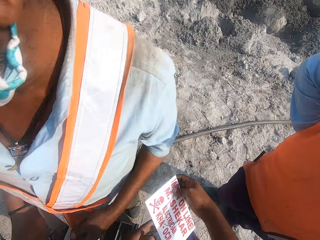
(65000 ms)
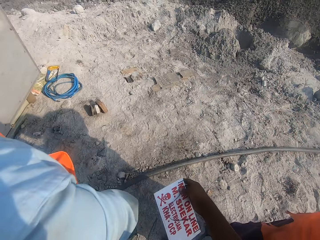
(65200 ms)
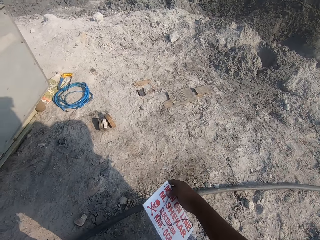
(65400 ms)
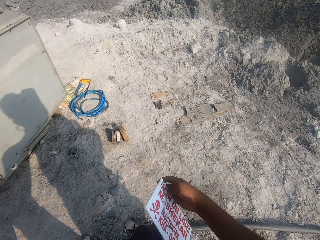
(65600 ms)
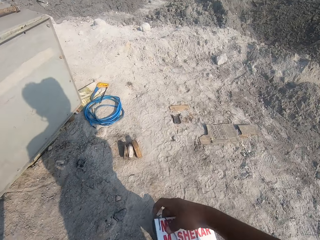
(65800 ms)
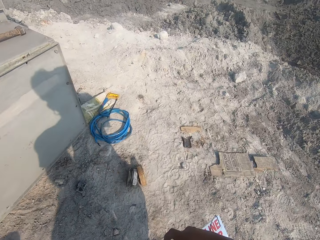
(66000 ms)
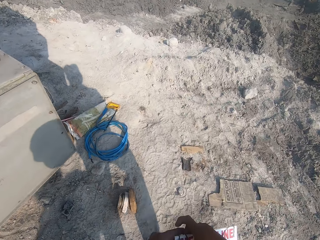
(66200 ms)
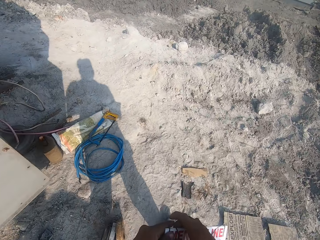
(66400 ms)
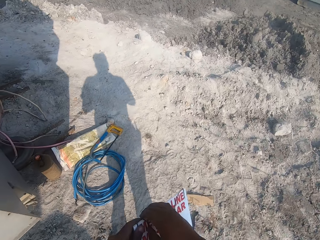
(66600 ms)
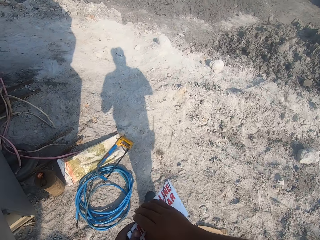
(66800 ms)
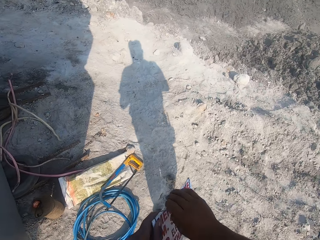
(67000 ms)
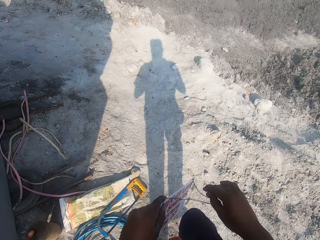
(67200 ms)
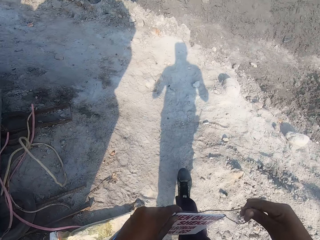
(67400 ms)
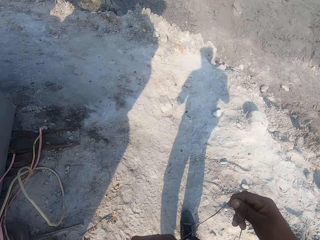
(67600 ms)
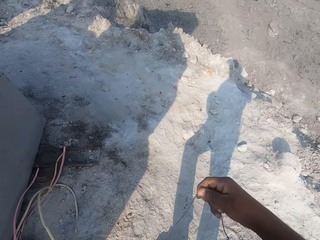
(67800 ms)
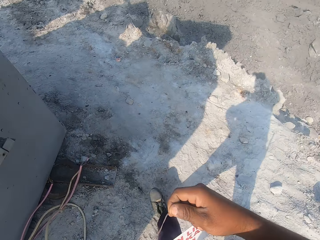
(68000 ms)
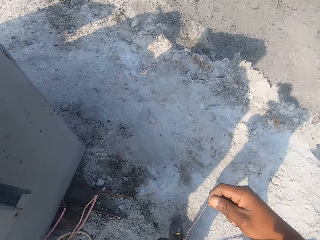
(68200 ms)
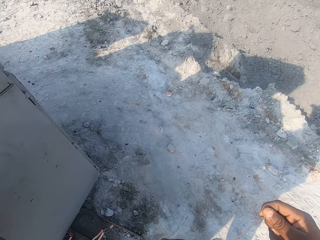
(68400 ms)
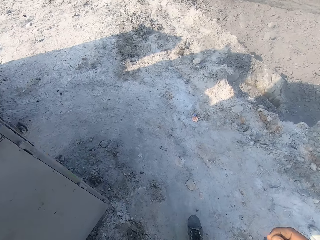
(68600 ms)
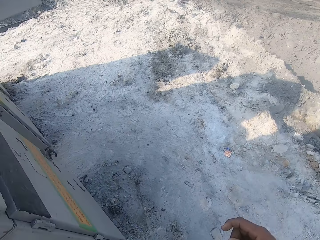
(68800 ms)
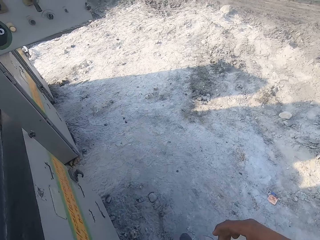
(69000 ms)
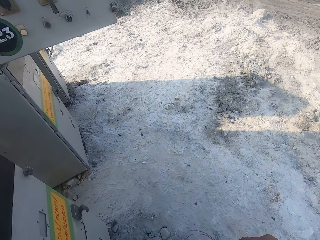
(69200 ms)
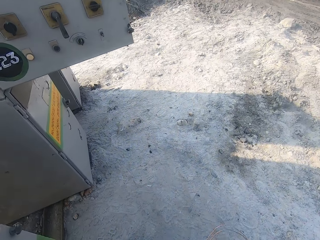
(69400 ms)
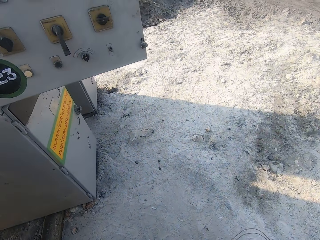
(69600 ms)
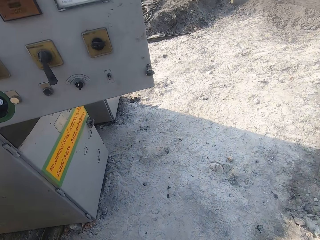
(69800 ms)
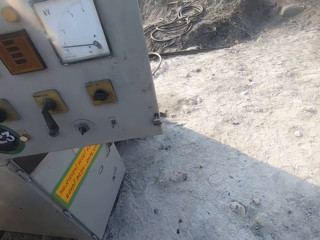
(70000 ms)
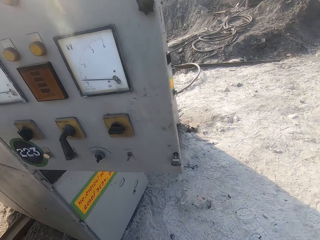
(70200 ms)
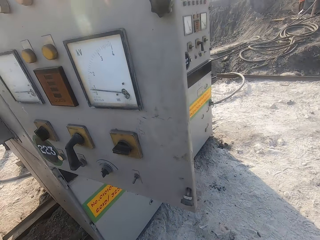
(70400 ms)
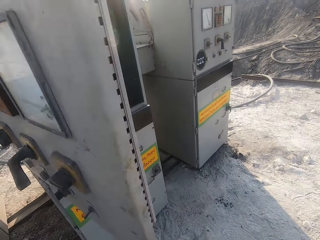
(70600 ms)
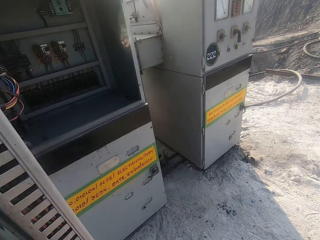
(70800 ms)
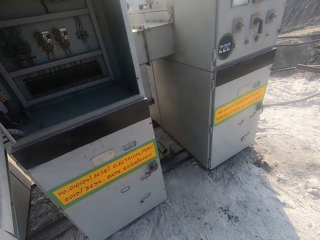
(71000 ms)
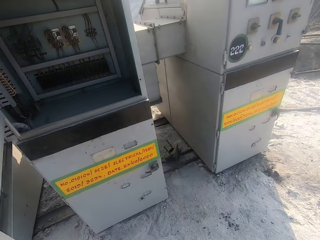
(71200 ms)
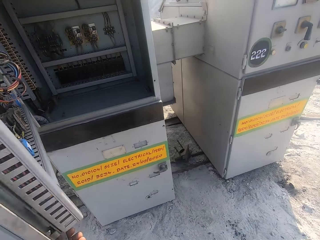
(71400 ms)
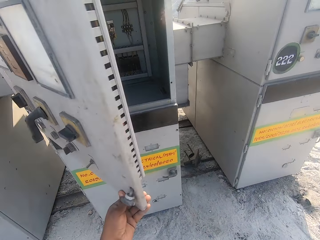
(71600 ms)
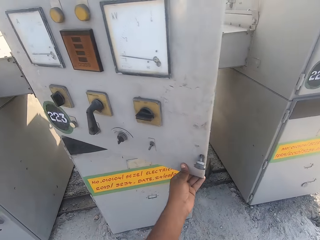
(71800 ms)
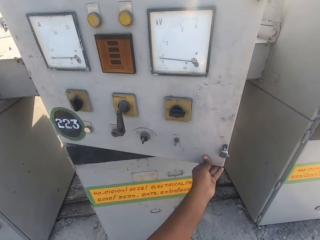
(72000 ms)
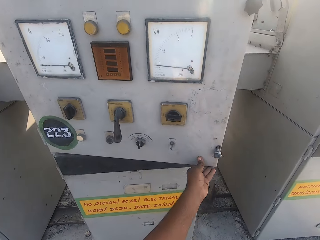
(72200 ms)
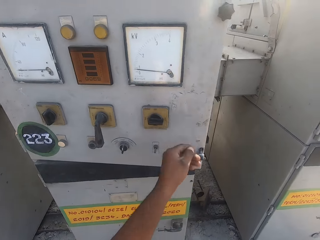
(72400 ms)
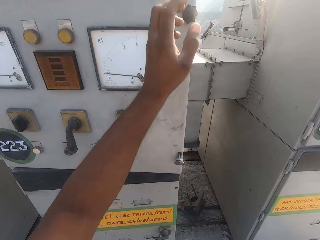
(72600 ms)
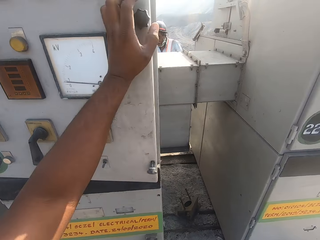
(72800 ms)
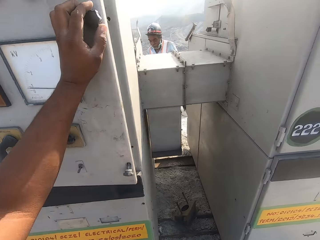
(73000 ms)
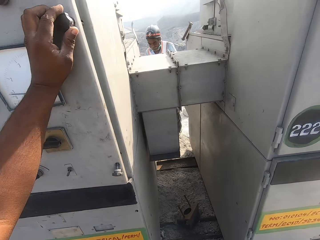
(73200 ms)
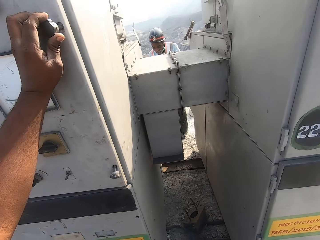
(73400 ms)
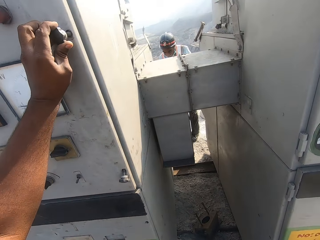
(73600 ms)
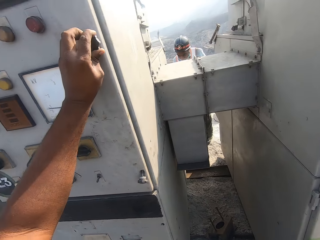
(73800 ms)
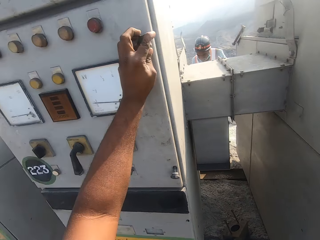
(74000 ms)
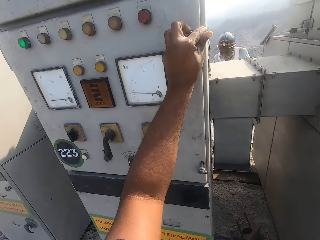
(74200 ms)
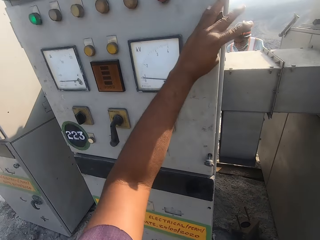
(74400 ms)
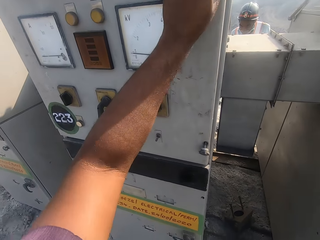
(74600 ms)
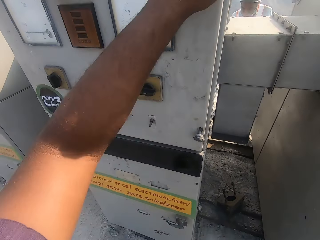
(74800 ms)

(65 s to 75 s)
The camera wearer walks to the other side with the sign post in his hand. He closes the regatron power supply. He locks the ventilation machine door.

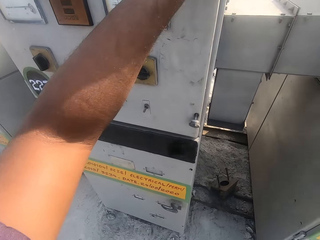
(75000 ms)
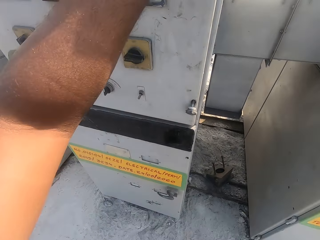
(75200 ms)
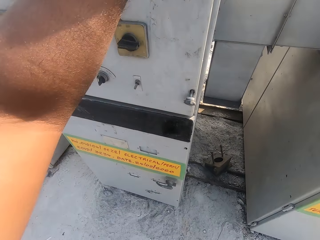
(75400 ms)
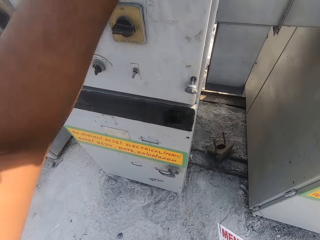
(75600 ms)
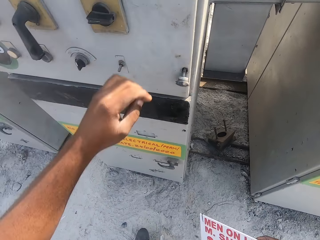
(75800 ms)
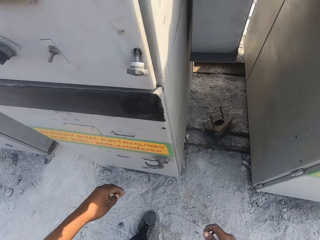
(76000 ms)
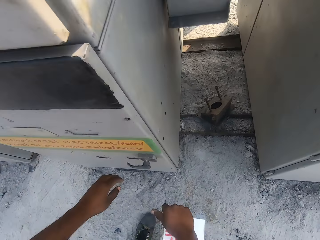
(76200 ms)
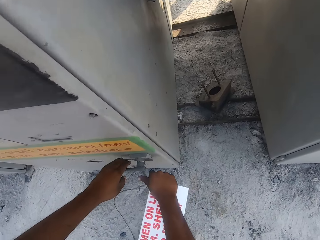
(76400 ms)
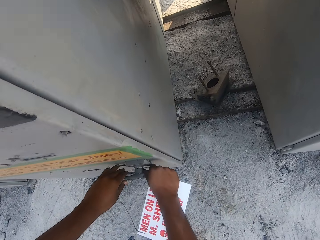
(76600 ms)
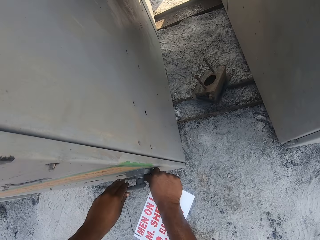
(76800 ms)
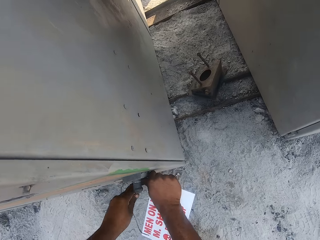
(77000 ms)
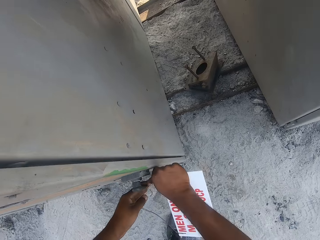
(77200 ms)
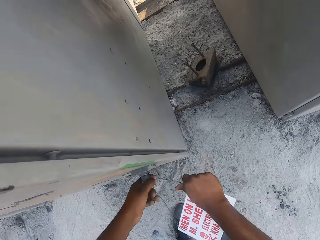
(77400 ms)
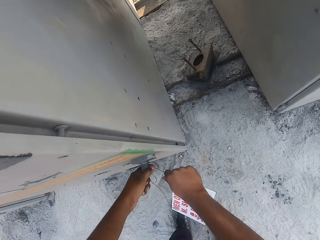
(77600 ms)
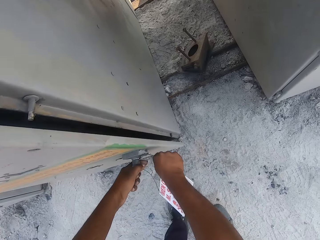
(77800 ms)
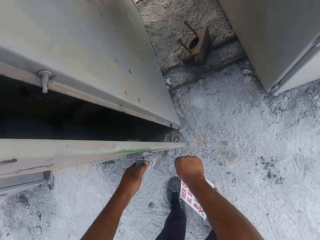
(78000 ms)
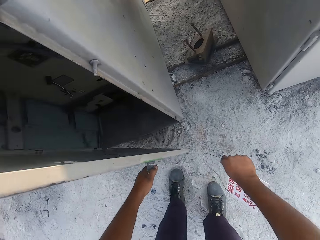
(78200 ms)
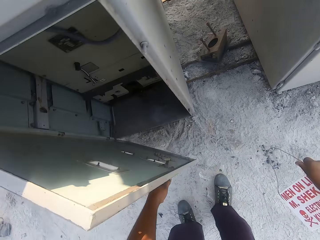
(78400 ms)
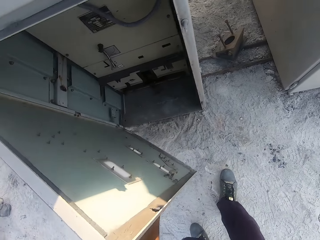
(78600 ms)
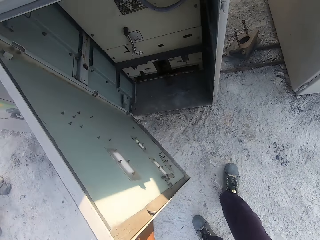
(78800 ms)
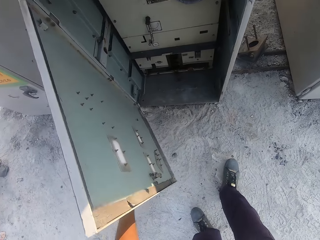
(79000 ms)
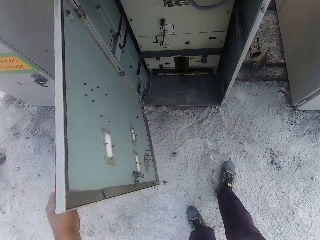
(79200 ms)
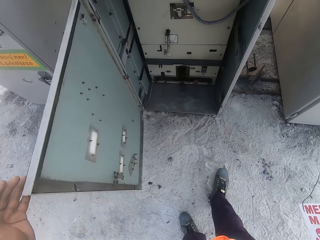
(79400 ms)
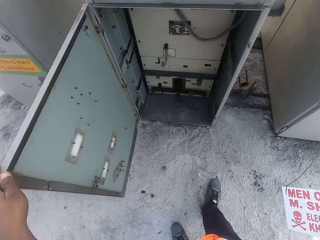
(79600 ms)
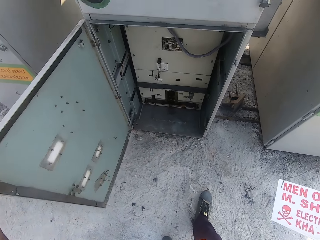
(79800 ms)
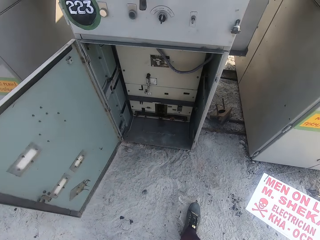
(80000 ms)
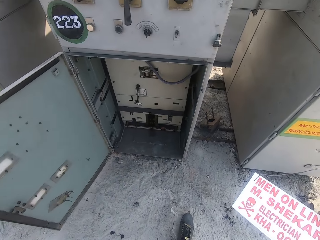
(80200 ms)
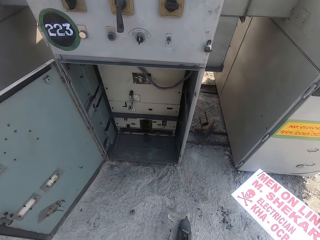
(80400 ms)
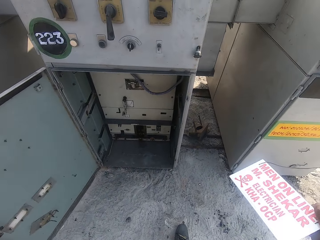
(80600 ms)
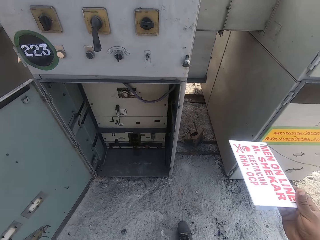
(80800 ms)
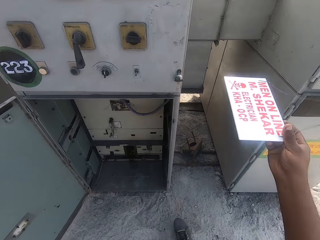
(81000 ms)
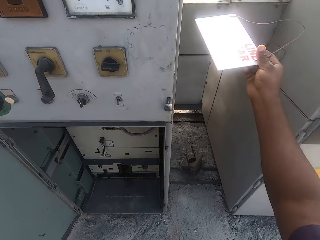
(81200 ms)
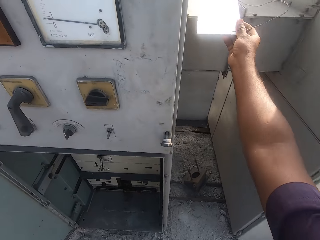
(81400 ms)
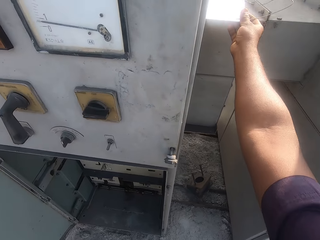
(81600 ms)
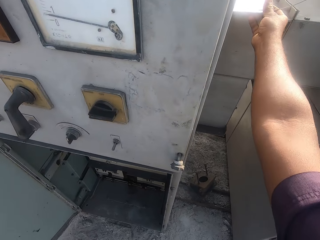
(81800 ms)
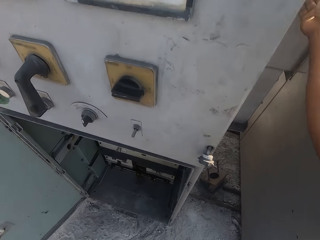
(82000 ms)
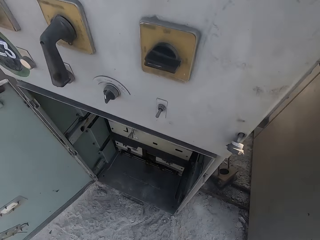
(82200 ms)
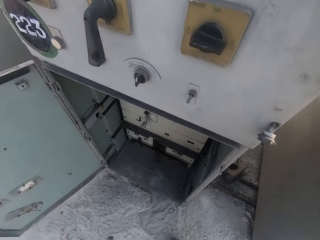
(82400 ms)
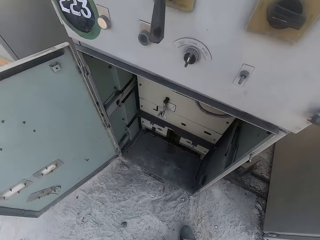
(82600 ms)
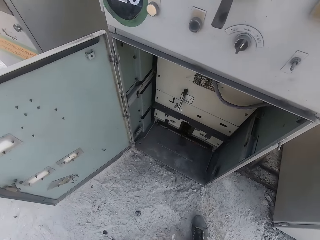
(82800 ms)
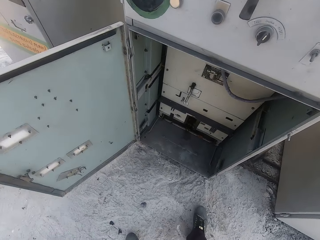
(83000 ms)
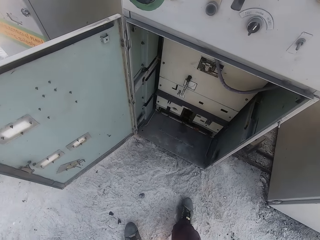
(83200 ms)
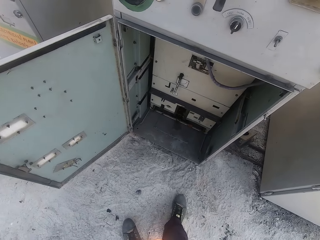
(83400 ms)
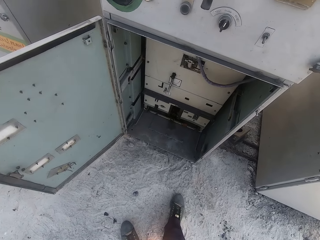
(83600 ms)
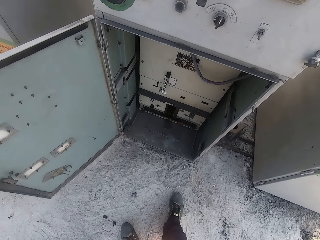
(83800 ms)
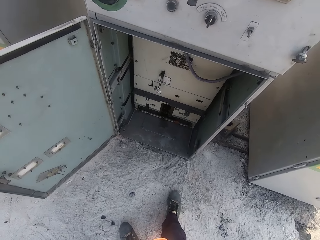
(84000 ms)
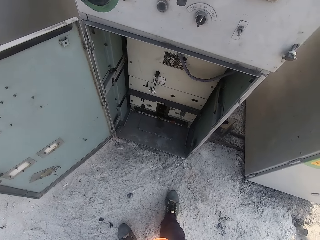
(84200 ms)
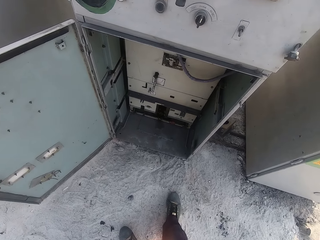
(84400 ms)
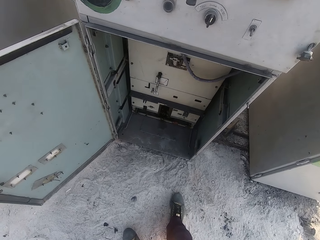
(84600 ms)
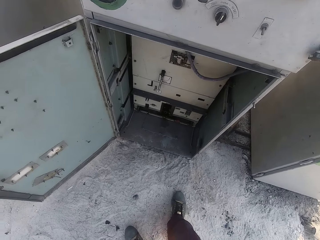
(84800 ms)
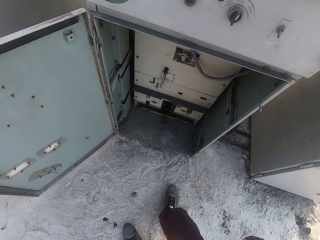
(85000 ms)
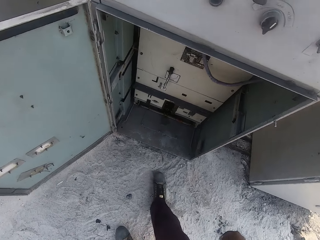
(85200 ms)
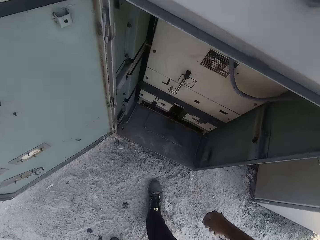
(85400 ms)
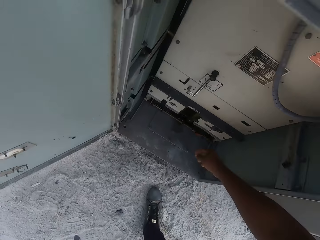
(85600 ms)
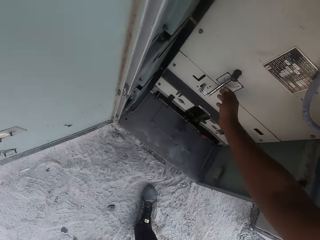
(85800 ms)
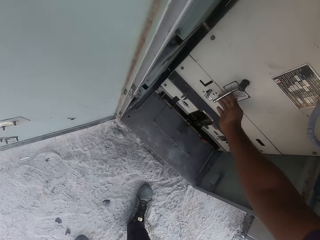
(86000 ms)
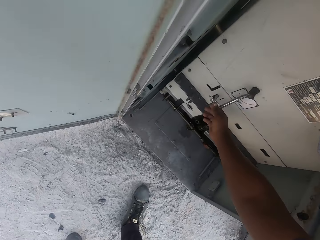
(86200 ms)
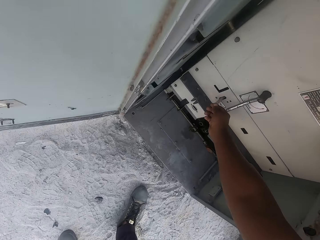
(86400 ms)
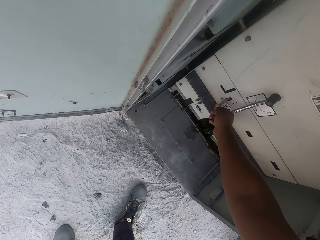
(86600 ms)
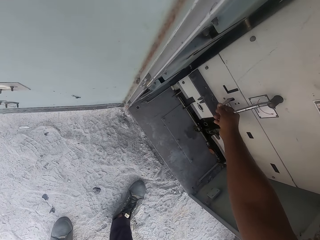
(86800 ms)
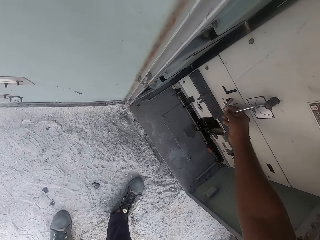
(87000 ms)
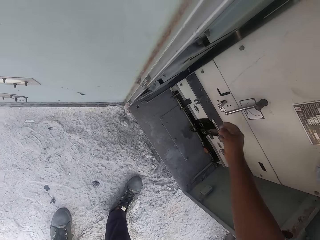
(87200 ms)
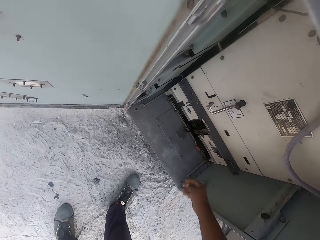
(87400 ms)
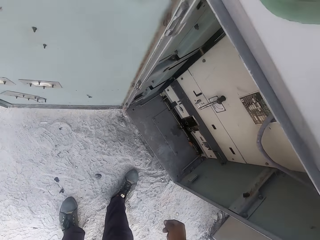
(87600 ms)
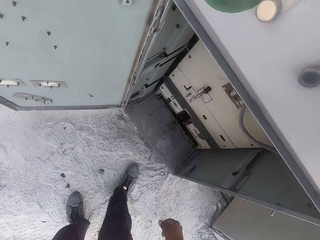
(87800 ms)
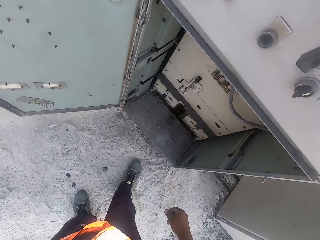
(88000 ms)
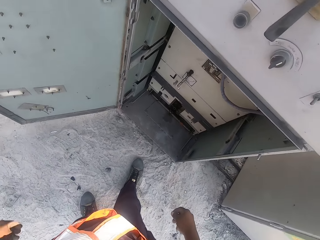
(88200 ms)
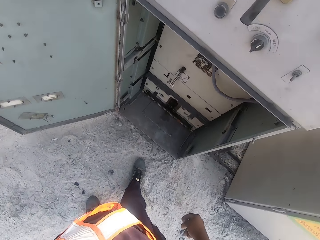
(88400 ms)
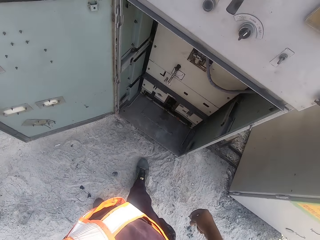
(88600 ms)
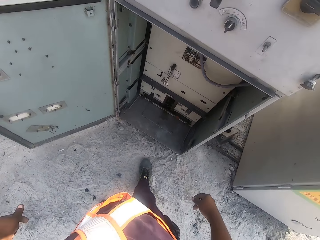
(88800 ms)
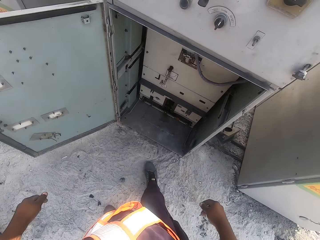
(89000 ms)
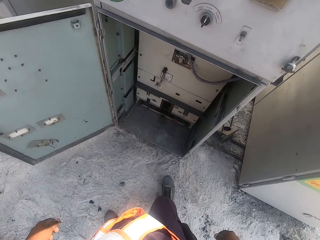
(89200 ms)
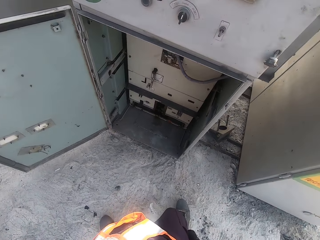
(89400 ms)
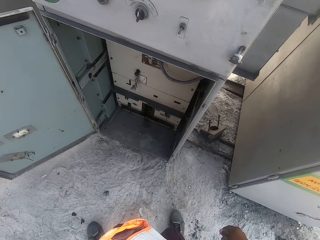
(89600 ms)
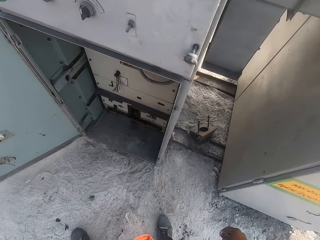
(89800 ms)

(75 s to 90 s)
The camera wearer opens the lower door of the ventilation machine. They place the sign post on top of the vents. They touch a regatron power supply part. They lift a switch on the ventilation machine.
